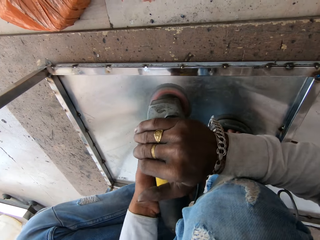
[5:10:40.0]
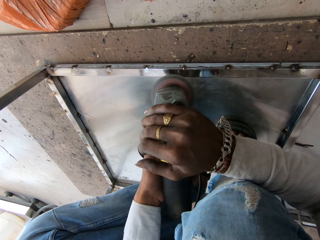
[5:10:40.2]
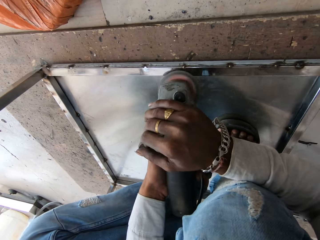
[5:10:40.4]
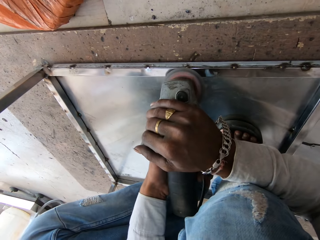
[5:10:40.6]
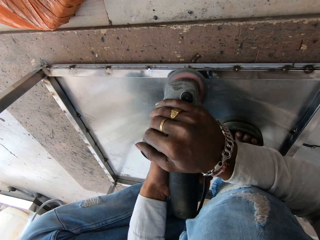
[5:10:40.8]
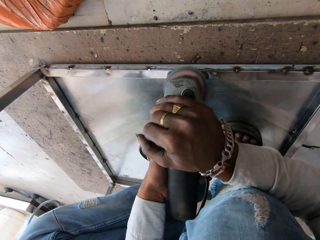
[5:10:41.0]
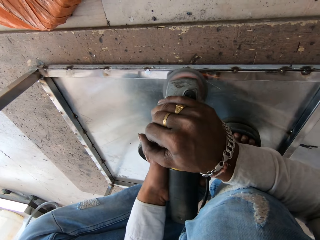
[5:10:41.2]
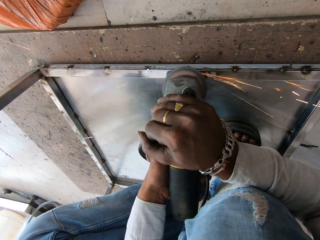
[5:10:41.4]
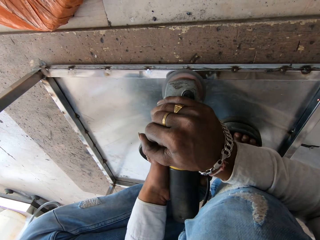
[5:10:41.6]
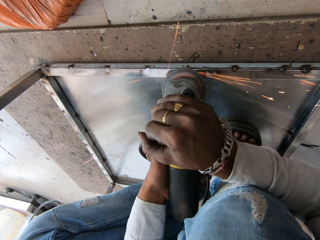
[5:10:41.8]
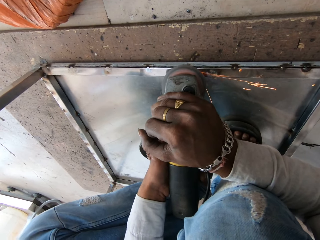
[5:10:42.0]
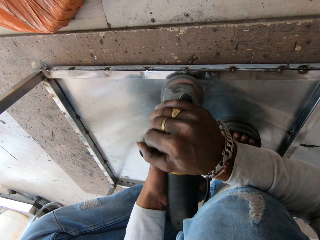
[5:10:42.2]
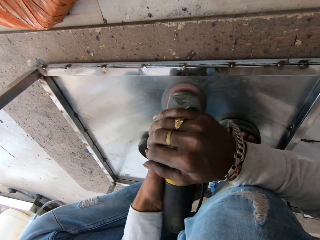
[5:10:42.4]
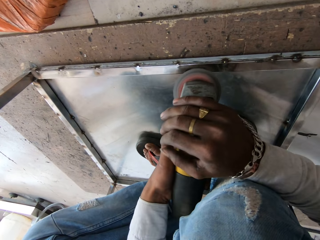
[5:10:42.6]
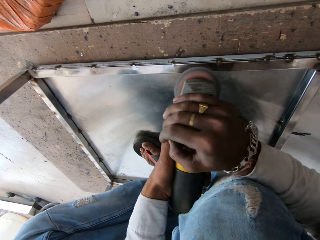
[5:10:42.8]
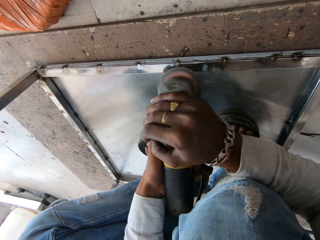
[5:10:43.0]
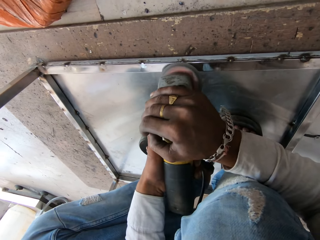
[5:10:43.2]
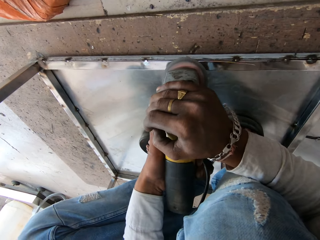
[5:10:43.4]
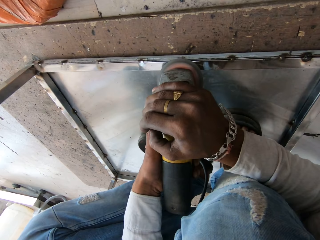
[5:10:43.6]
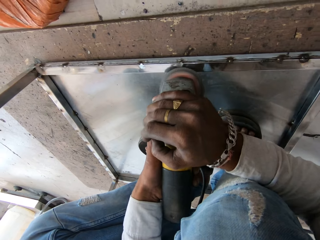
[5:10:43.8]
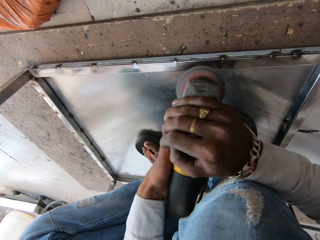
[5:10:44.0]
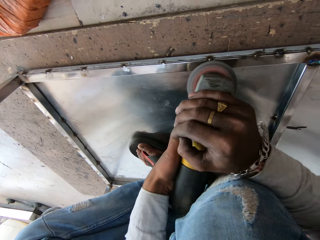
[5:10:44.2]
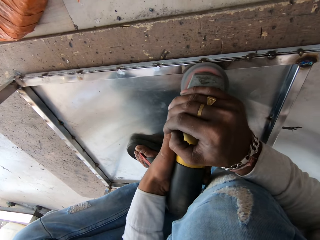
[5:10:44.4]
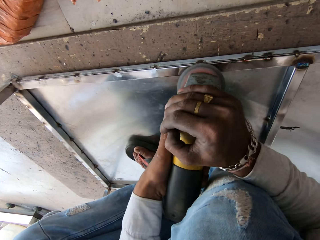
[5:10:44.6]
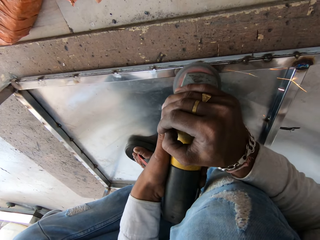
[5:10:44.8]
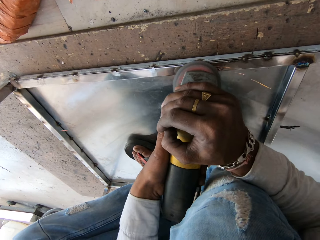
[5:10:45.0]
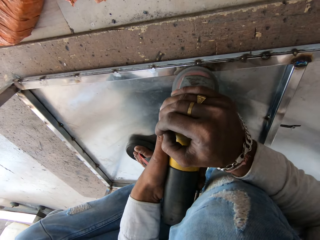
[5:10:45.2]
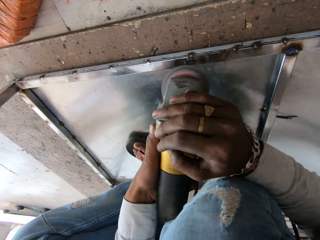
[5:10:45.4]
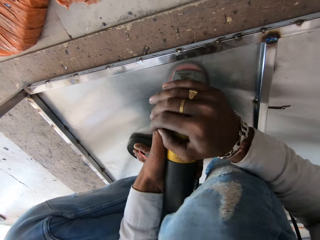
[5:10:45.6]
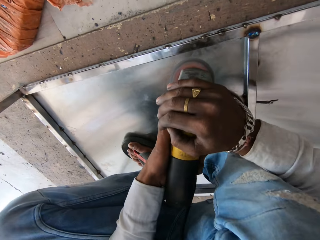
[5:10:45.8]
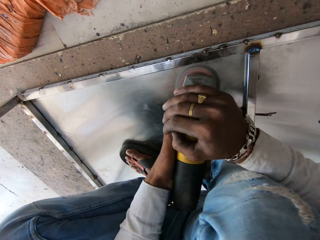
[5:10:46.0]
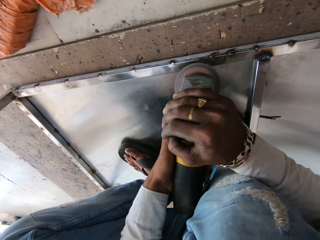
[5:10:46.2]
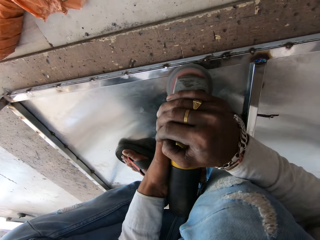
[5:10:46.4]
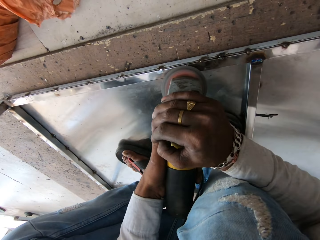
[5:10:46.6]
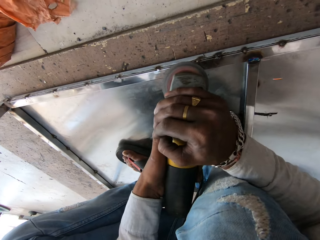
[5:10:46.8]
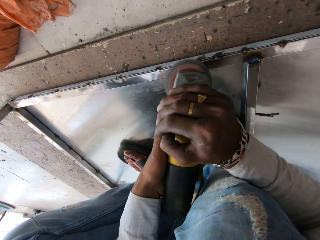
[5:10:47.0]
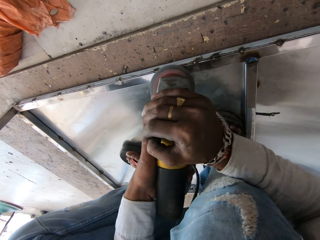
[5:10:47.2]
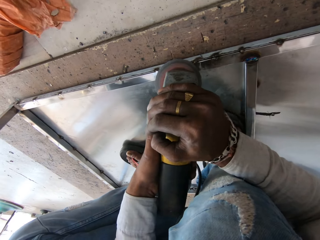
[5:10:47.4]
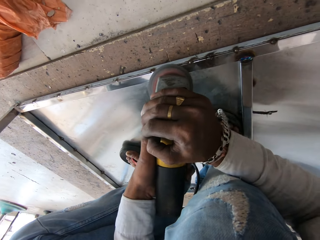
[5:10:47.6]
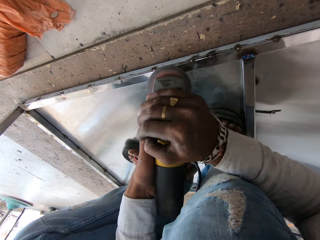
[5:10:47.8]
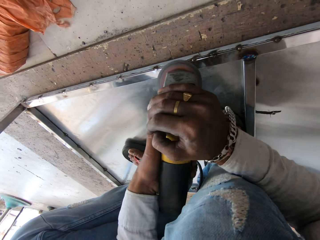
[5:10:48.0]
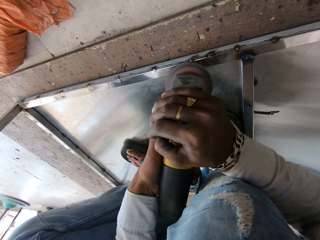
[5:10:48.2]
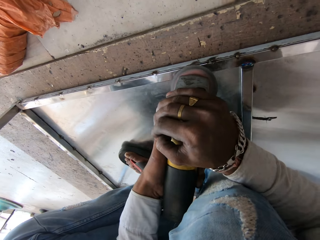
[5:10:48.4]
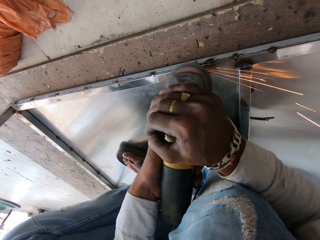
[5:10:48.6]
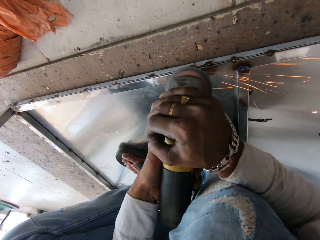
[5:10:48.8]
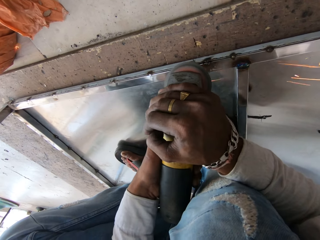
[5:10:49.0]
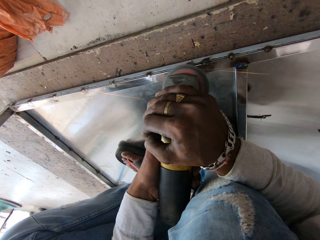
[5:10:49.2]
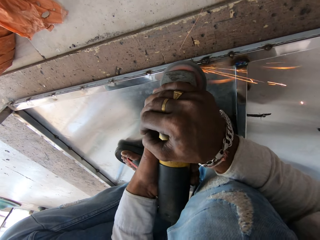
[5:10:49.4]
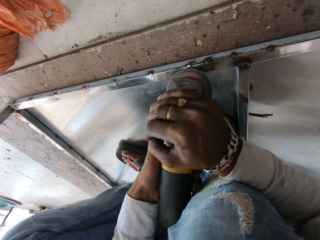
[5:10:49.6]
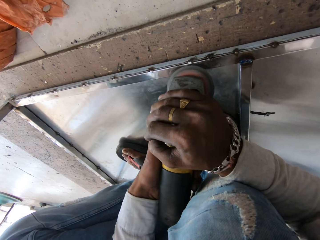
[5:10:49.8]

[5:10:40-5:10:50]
The camera wearer smoothens the steel table. They look around. They smoothen the metal with a grinder. They smoothen the metal with a grinder again.

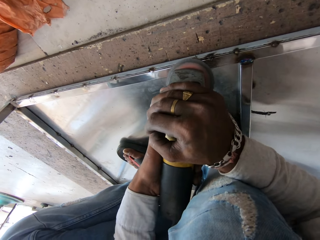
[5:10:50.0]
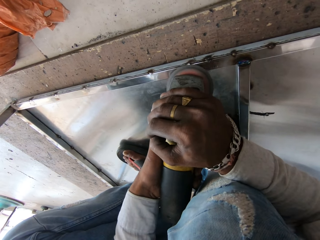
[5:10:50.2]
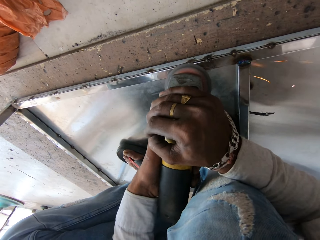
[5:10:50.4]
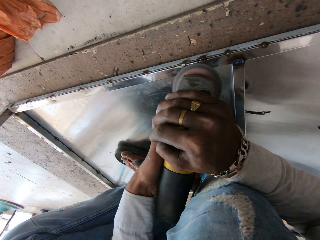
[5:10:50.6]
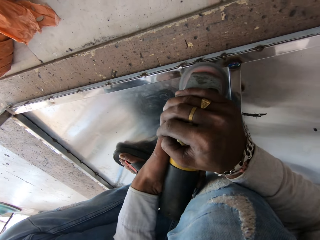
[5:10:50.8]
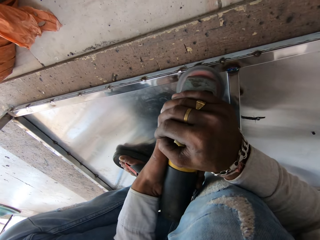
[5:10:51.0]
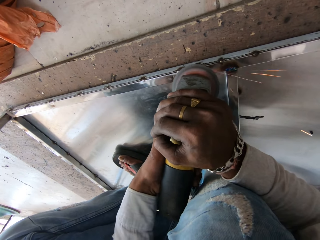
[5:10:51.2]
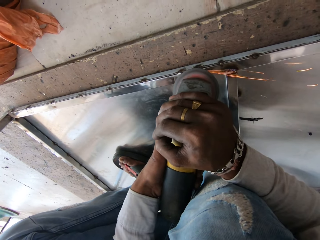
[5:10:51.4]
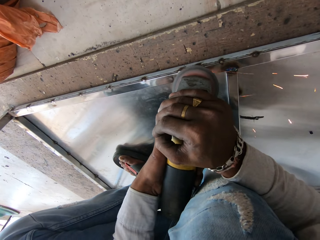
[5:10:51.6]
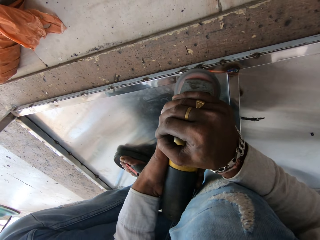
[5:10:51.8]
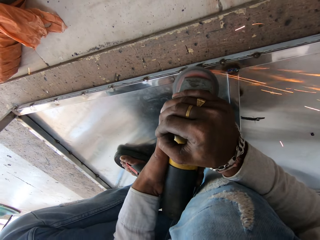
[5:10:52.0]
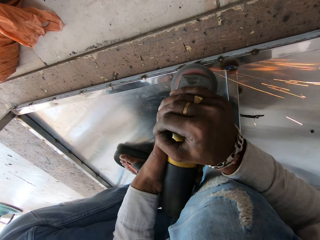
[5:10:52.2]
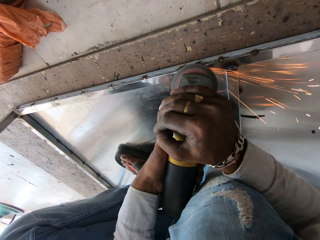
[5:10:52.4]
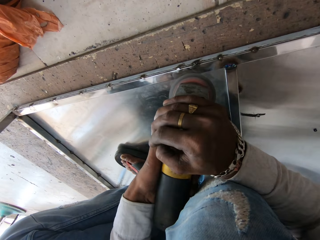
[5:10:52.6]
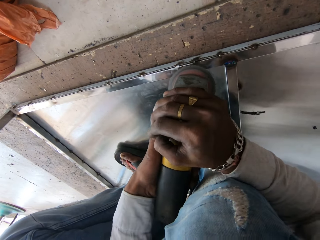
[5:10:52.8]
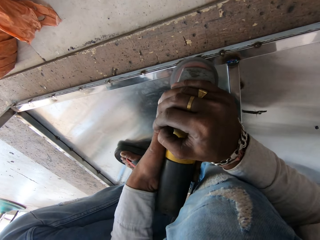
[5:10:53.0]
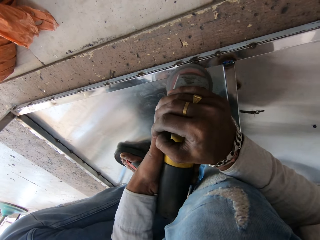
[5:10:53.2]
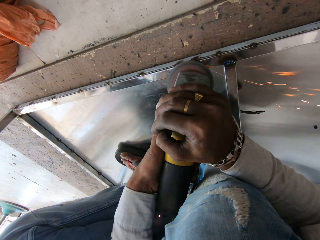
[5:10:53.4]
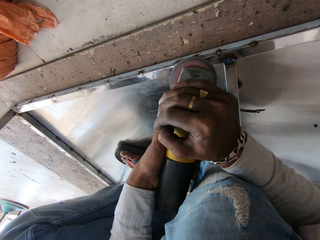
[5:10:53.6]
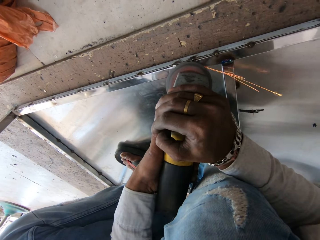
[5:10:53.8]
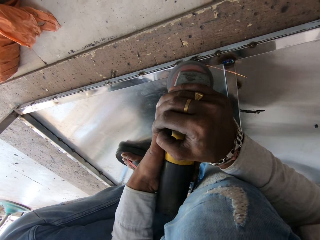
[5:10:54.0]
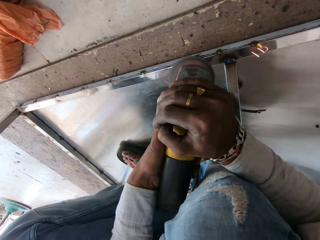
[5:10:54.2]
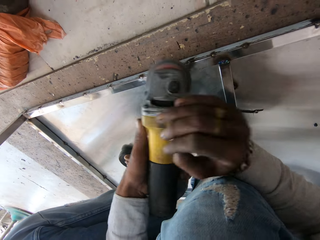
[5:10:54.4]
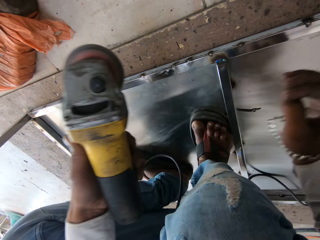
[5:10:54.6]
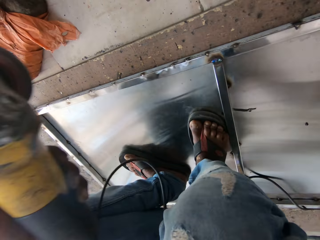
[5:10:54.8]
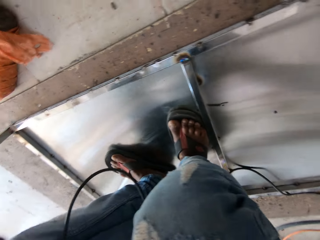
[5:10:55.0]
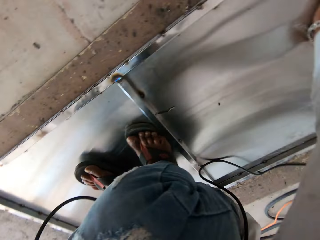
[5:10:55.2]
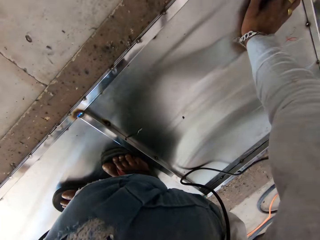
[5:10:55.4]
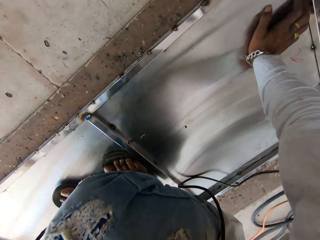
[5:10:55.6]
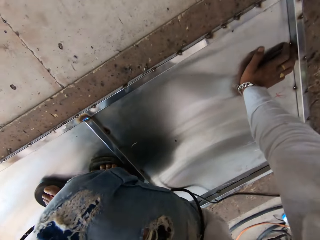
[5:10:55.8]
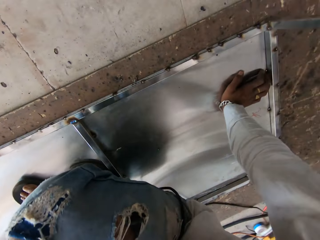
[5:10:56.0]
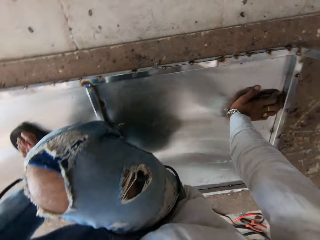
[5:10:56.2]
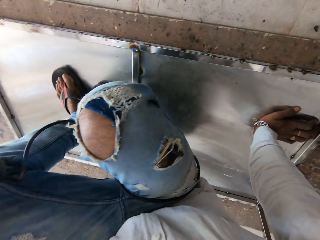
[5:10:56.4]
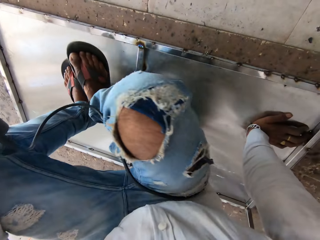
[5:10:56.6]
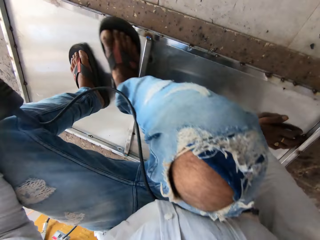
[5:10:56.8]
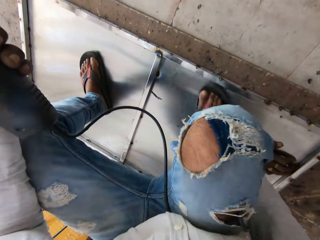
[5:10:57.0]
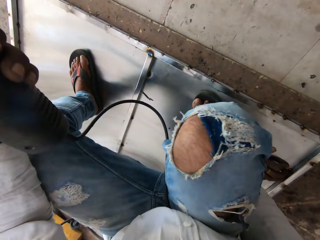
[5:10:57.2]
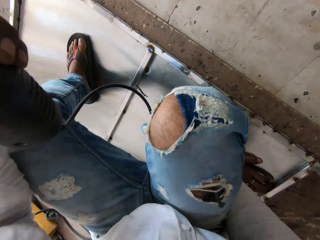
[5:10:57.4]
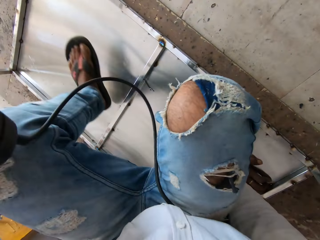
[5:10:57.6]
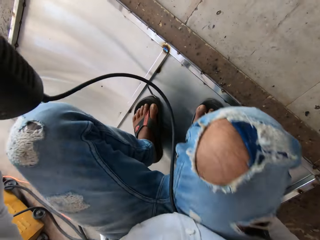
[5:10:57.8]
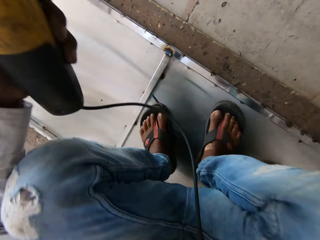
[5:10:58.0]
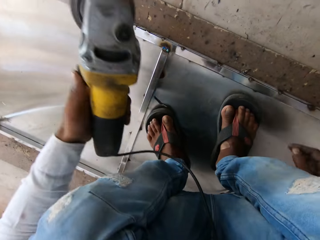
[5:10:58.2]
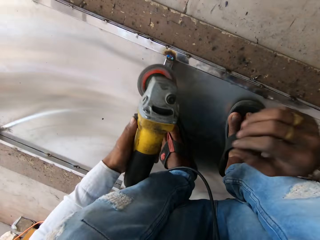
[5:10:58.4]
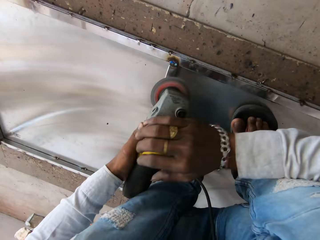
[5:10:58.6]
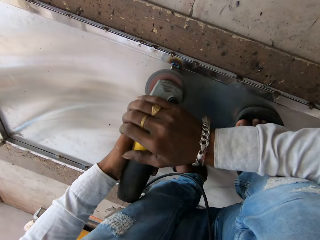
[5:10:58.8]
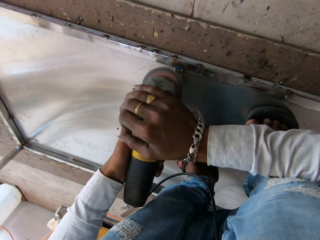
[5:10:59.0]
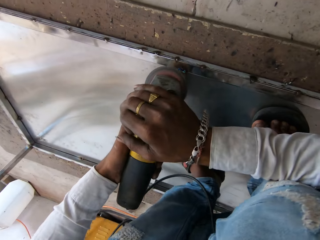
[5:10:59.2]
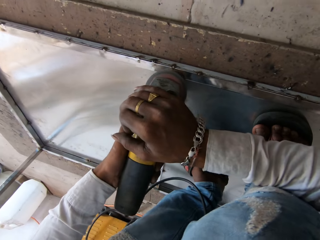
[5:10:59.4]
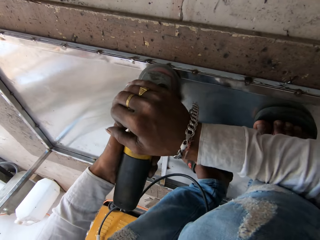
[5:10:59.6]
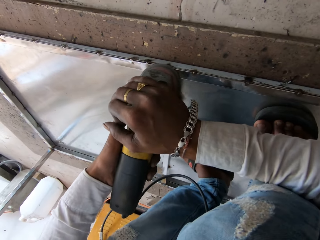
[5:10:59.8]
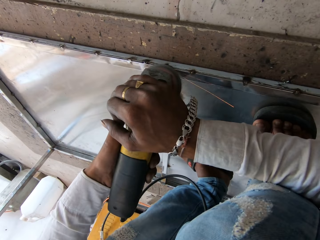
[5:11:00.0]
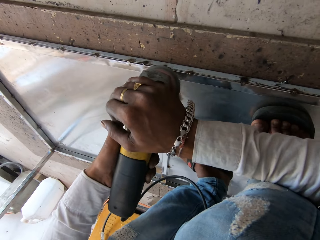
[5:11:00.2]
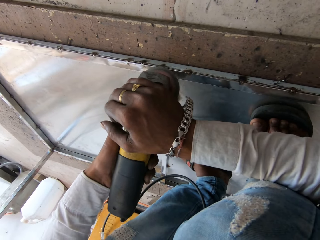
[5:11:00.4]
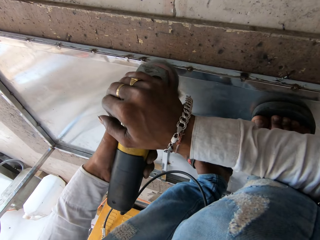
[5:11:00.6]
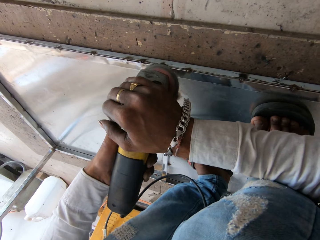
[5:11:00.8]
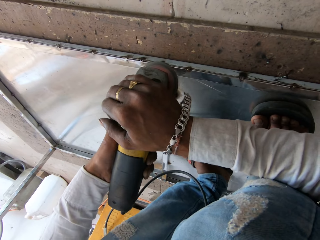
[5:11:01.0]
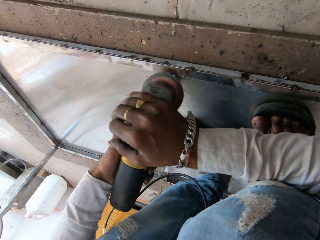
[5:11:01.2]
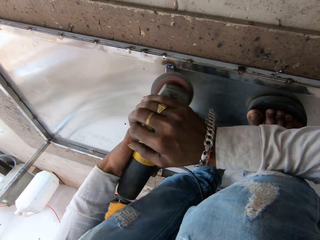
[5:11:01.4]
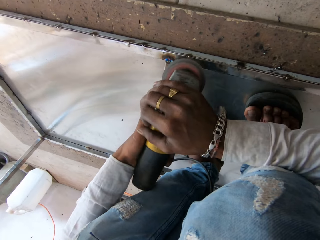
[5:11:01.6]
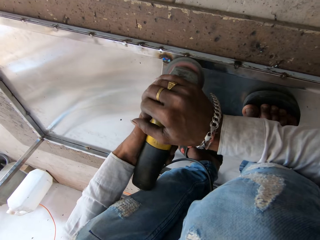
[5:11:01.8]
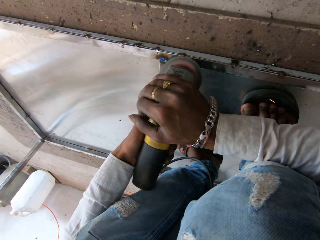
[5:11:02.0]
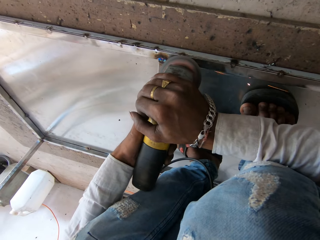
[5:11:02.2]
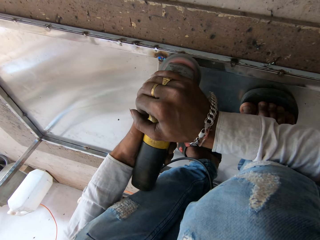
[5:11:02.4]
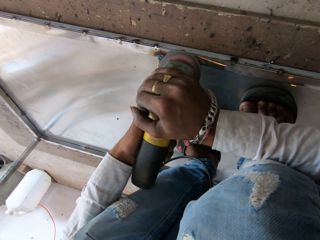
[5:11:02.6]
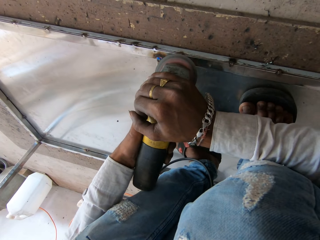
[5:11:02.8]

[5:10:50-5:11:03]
The camera wearer smoothens metal with a grinder. They smoothen the metal with the grinder again. They hold on the metal. He moves his leg. He smoothens the metal with the grinder again.
